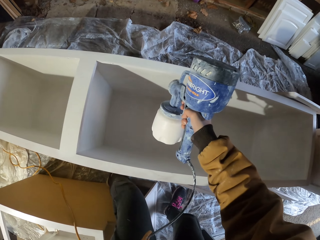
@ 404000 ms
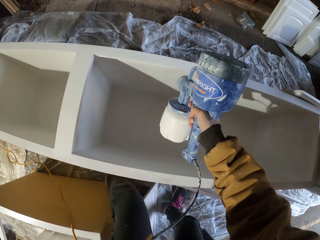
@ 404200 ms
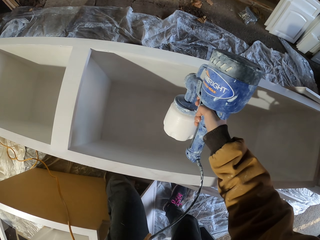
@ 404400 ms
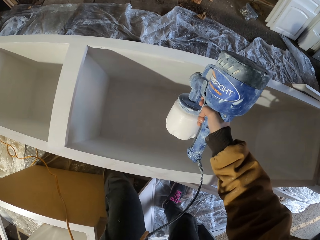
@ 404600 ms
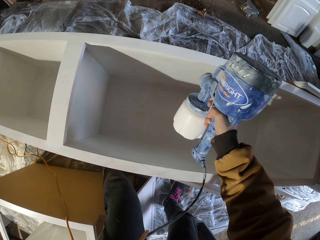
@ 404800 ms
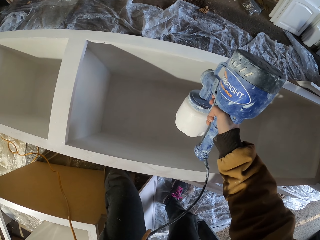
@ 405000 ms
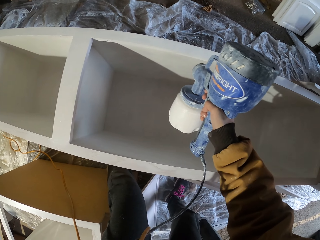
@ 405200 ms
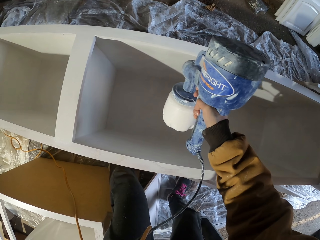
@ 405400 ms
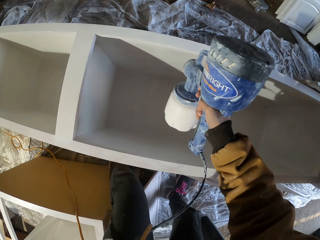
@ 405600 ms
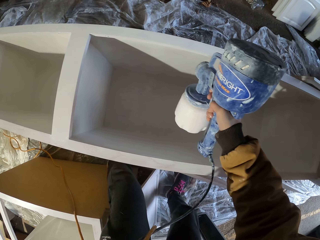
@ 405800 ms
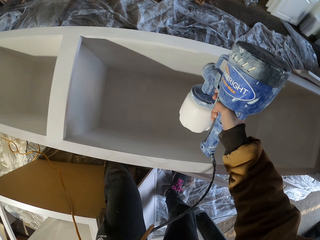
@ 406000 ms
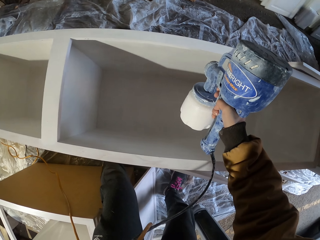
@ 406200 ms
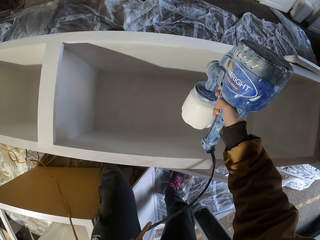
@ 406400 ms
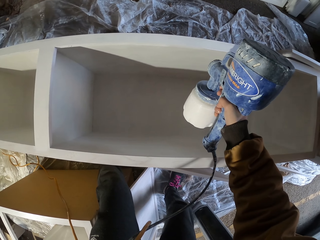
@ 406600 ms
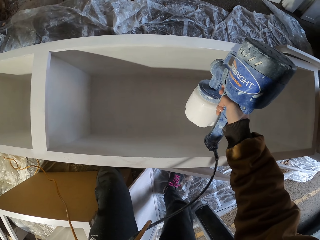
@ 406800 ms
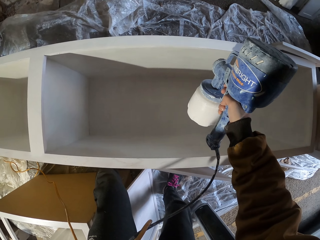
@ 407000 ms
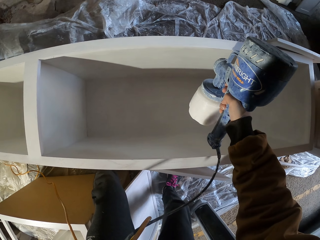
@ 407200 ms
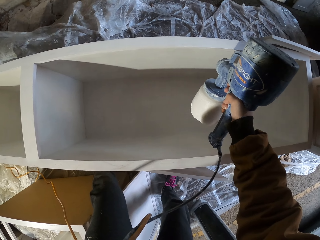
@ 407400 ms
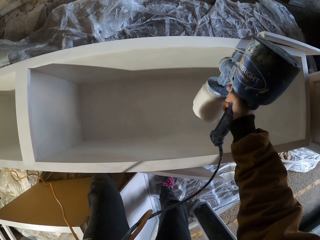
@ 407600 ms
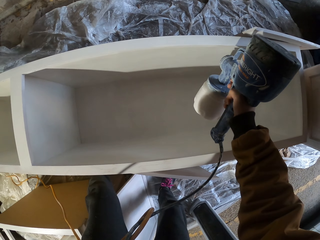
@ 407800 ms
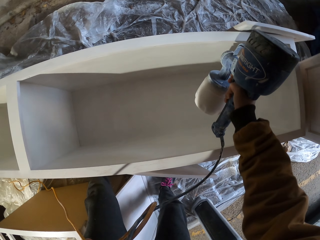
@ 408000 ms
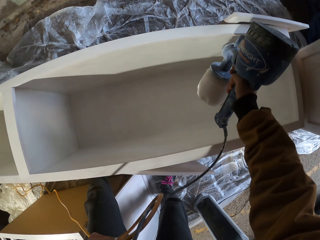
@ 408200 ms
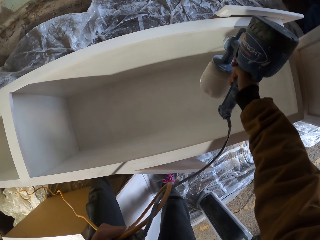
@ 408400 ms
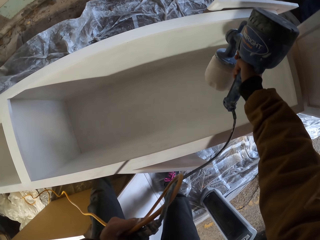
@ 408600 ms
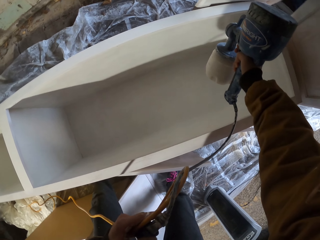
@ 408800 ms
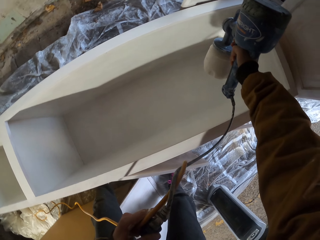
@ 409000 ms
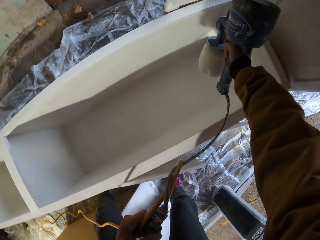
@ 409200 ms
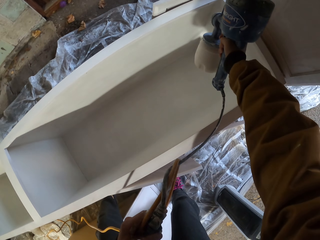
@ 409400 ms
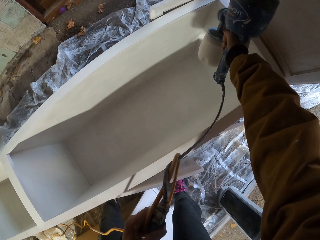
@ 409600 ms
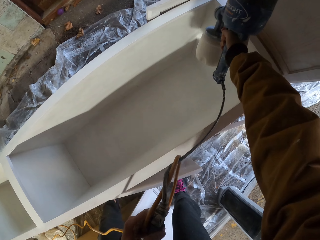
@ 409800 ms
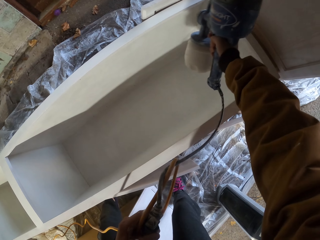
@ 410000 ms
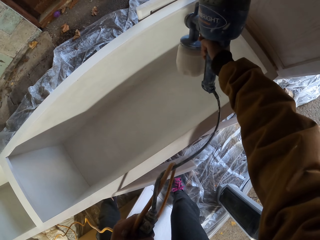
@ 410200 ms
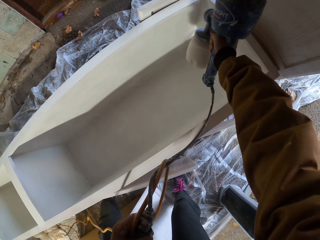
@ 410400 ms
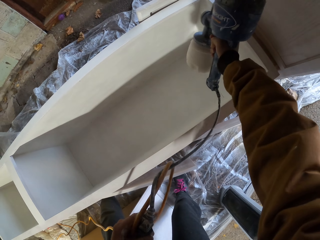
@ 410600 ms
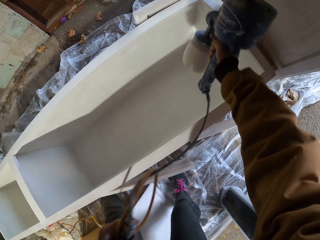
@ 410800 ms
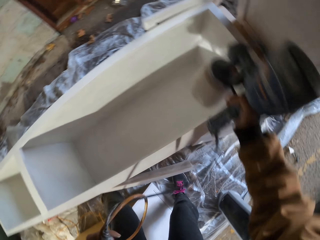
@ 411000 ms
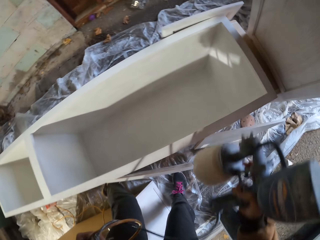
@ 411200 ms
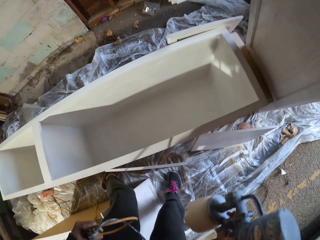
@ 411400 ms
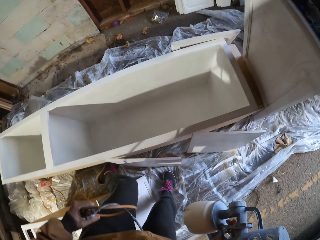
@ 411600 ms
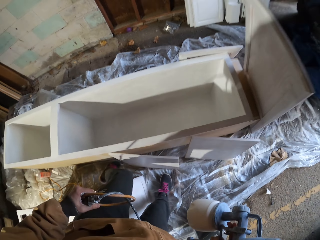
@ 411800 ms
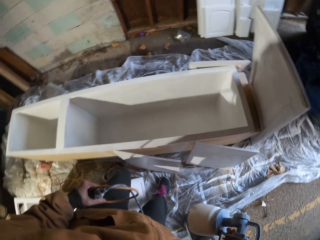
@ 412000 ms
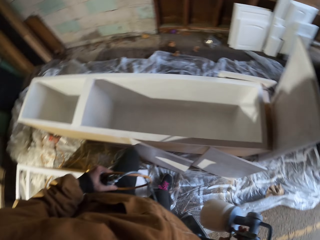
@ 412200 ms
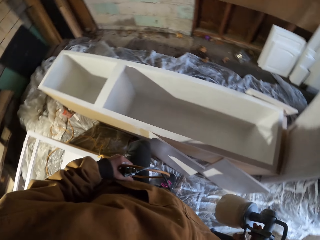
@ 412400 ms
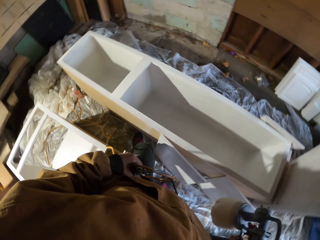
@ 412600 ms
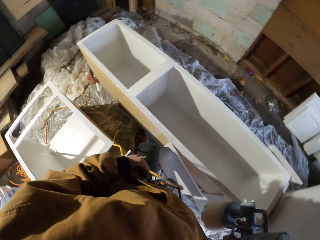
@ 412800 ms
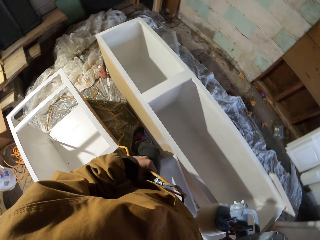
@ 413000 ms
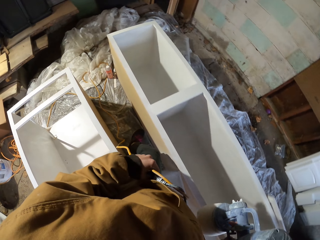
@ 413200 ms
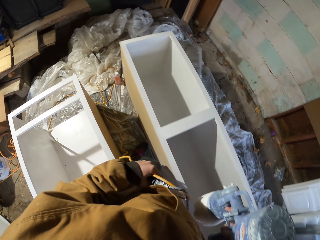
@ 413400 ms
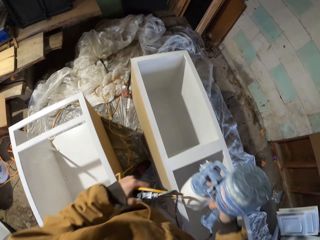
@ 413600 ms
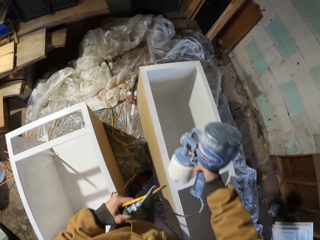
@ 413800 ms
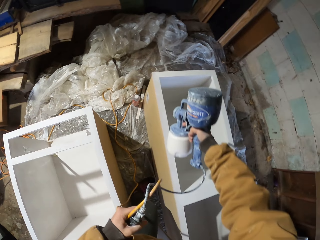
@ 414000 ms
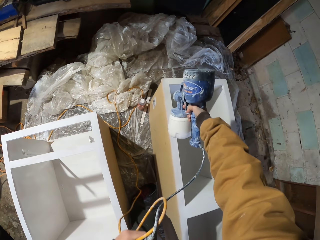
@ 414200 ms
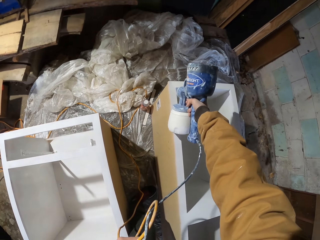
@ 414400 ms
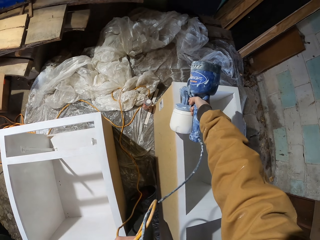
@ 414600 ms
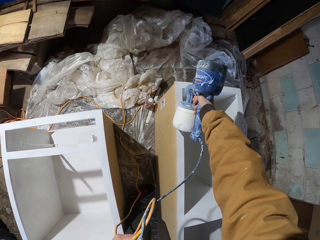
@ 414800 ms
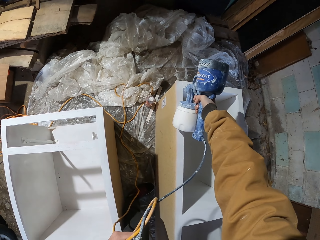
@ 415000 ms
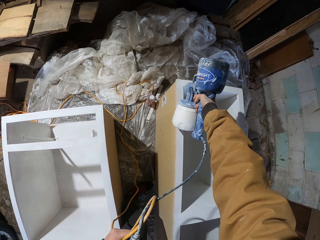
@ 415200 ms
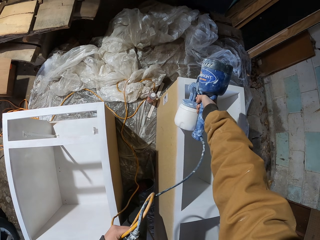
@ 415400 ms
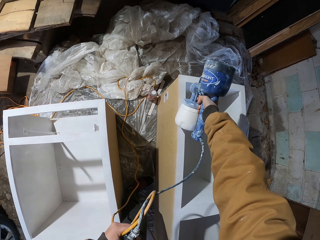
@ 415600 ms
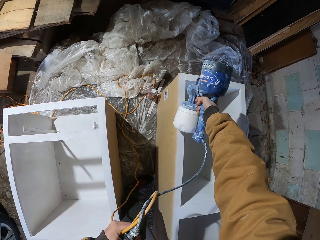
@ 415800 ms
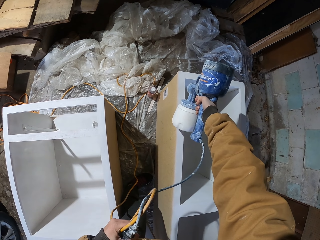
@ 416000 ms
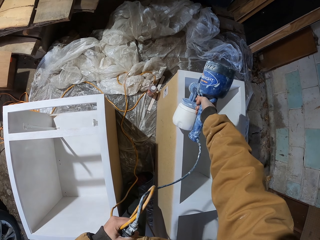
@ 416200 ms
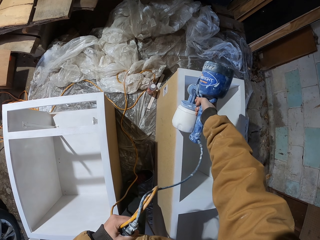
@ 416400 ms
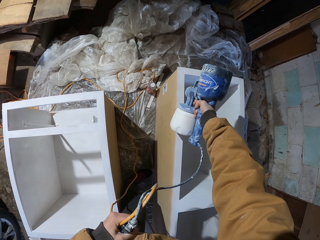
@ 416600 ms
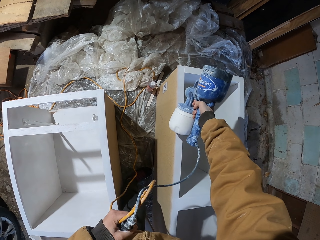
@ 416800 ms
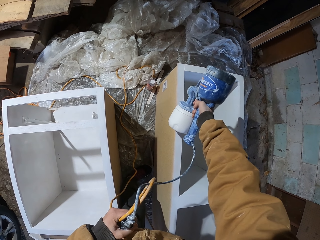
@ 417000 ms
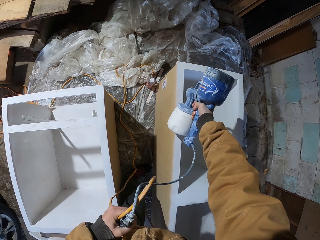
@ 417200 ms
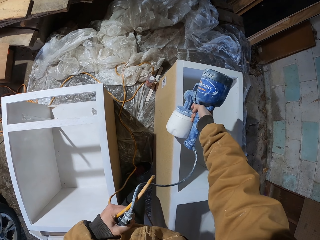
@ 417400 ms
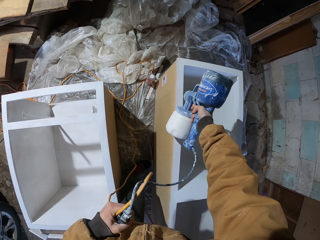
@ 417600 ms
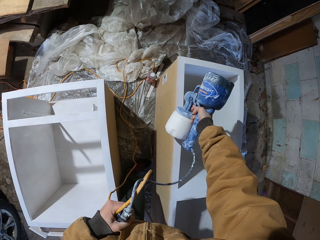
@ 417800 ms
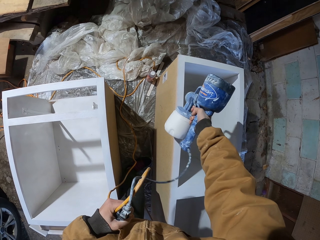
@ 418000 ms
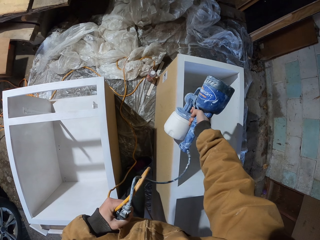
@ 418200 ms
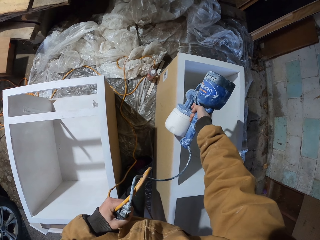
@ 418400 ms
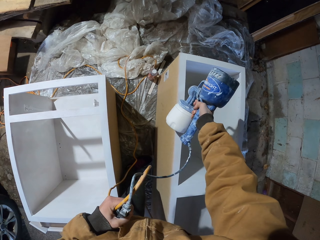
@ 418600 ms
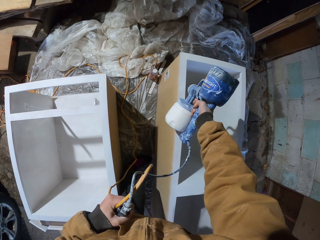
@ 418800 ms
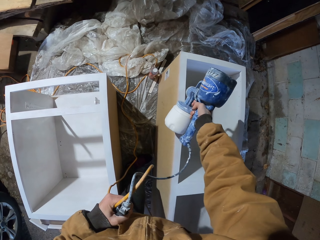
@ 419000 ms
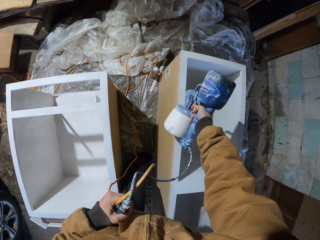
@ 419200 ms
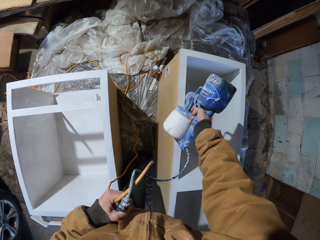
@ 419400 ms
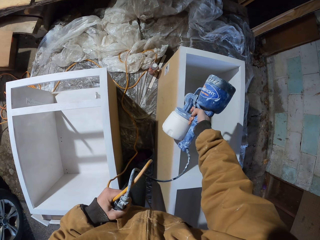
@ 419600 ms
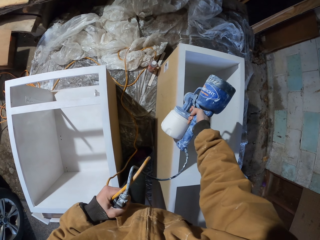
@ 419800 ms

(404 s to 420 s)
The camera wearer paints the cabinet with the paint sprayer. They look around. They paint the cabinet with the paint sprayer.

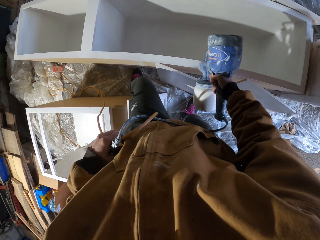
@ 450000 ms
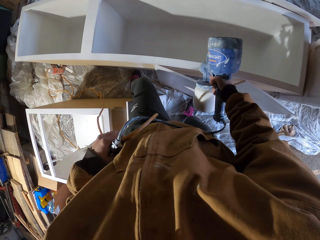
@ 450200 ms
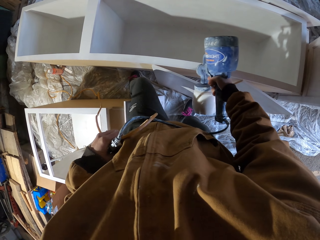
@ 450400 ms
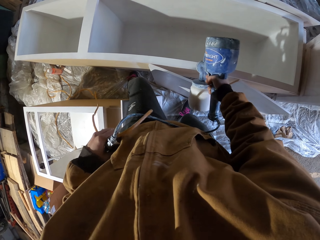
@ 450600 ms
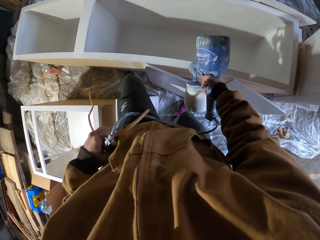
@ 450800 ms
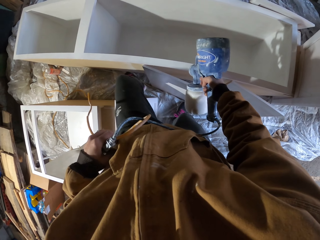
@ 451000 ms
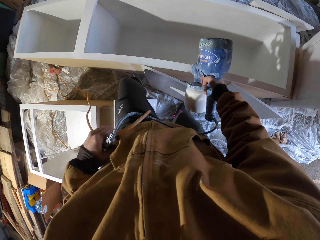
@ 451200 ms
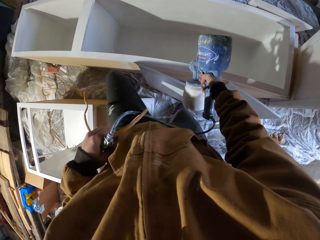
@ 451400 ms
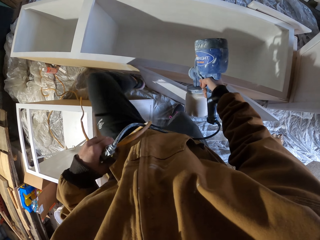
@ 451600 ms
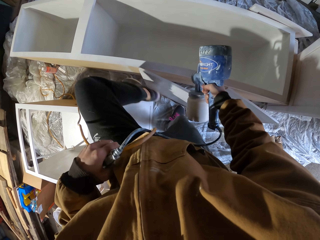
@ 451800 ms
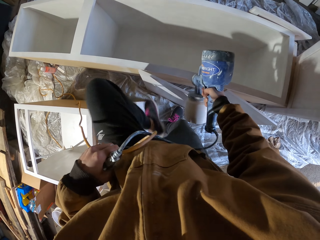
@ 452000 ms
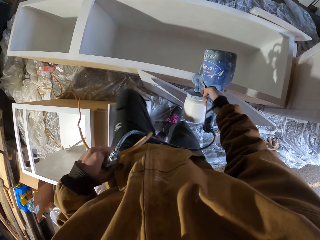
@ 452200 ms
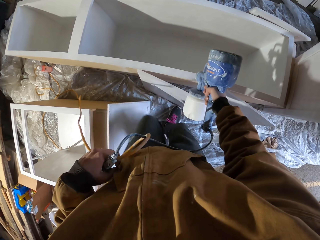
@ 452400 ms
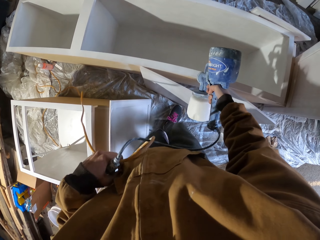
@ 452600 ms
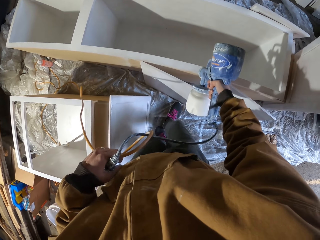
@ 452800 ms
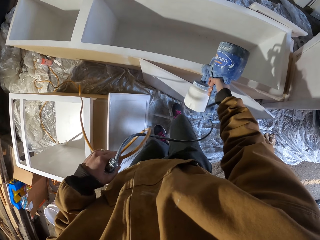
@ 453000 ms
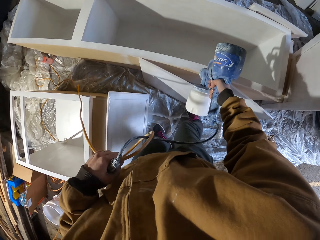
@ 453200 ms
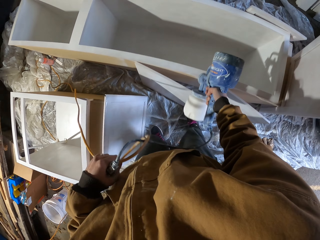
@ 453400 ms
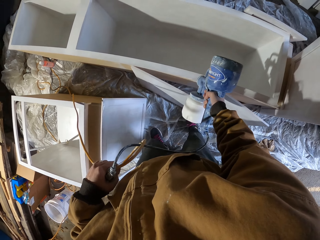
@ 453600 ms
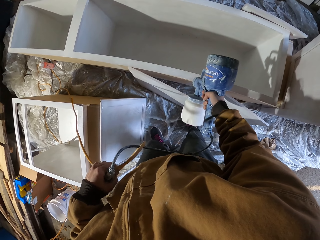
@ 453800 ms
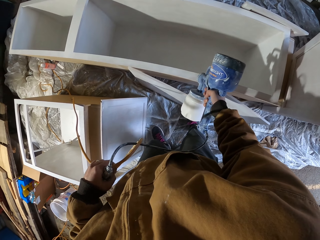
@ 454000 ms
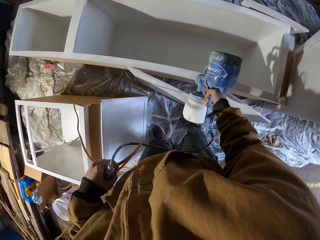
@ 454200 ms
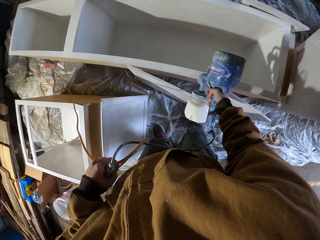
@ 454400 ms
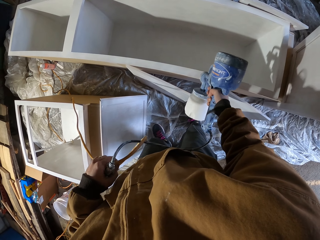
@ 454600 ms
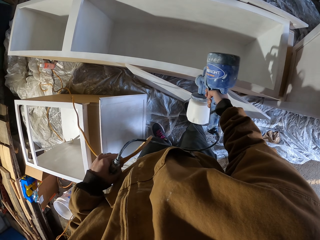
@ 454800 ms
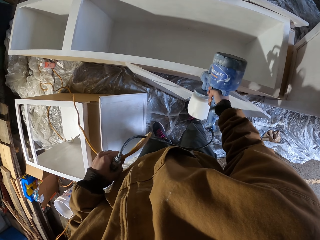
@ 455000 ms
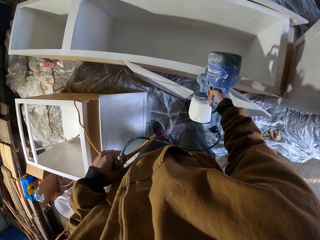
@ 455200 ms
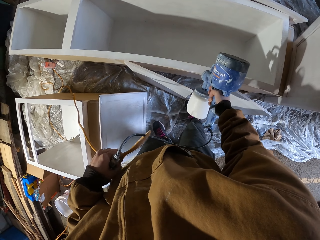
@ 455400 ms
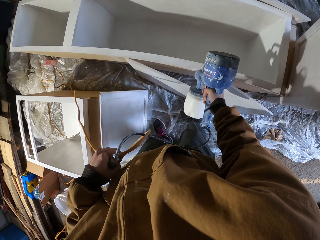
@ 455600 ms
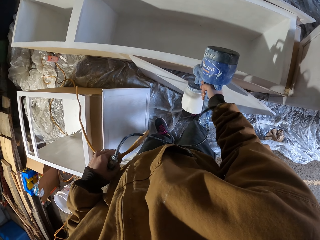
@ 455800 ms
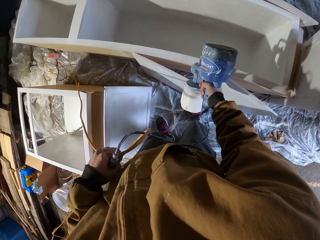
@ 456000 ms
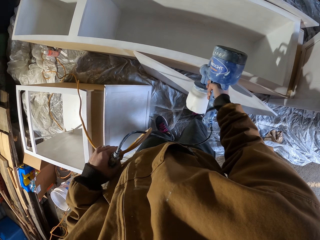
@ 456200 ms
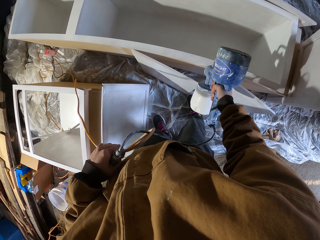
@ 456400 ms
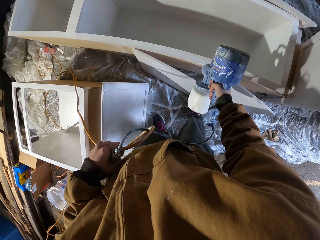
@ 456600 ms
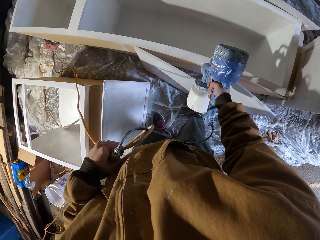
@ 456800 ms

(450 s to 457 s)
The camera wearer moves the legs.
